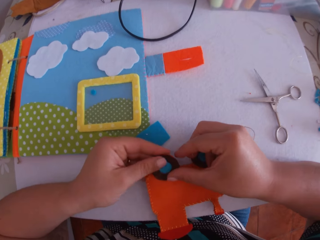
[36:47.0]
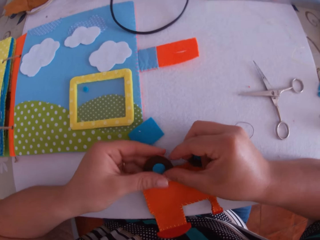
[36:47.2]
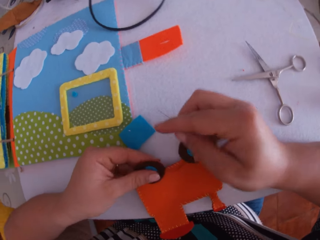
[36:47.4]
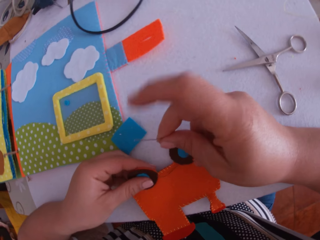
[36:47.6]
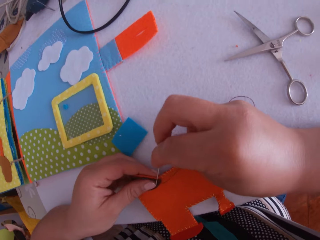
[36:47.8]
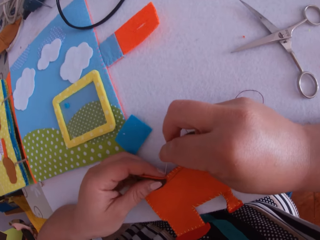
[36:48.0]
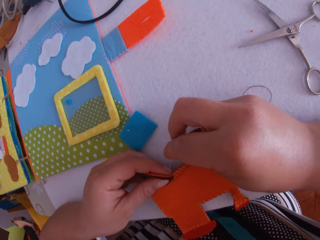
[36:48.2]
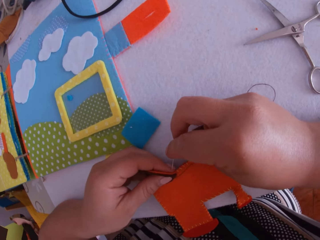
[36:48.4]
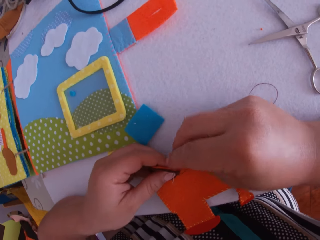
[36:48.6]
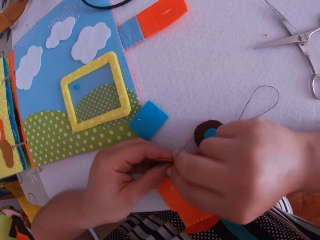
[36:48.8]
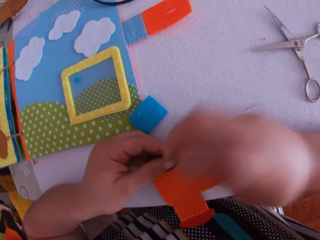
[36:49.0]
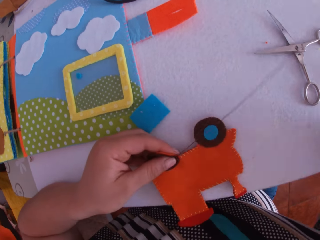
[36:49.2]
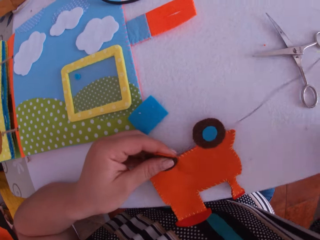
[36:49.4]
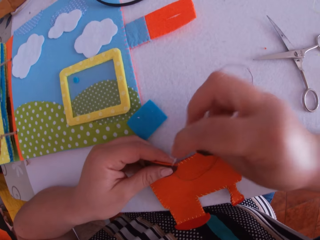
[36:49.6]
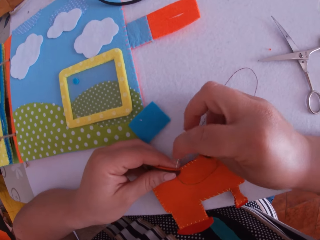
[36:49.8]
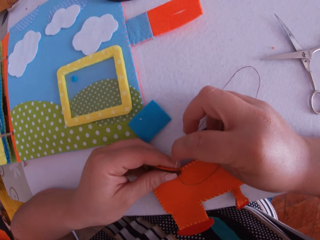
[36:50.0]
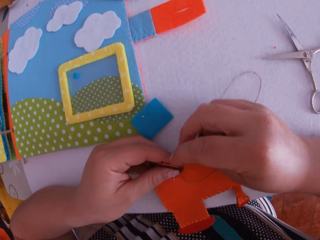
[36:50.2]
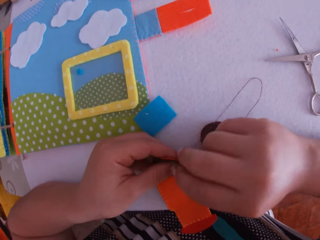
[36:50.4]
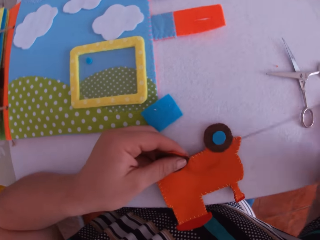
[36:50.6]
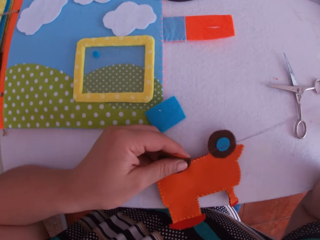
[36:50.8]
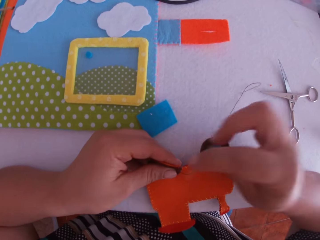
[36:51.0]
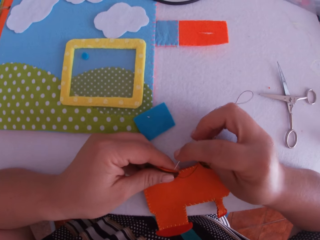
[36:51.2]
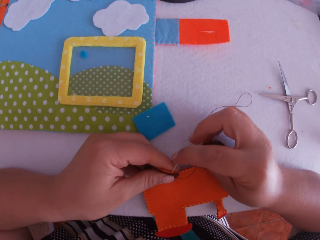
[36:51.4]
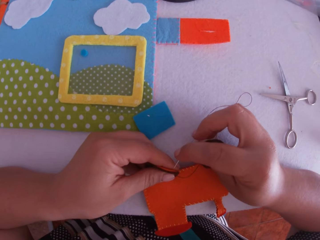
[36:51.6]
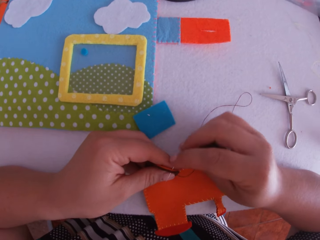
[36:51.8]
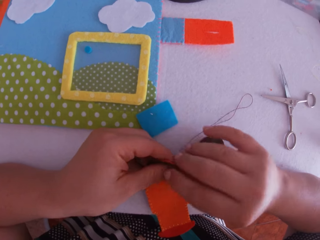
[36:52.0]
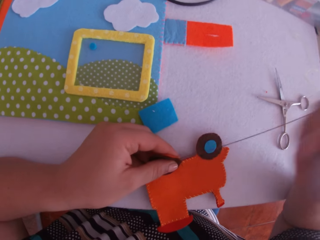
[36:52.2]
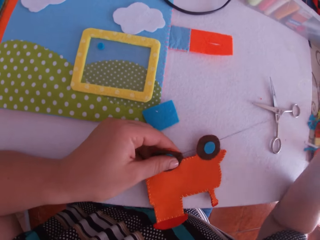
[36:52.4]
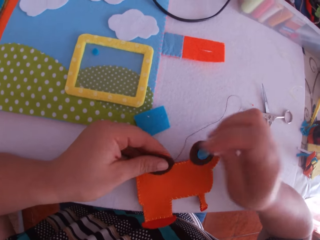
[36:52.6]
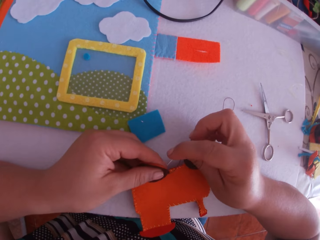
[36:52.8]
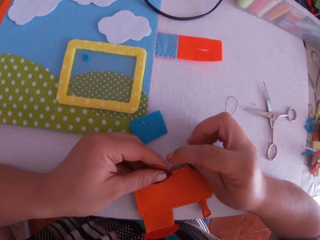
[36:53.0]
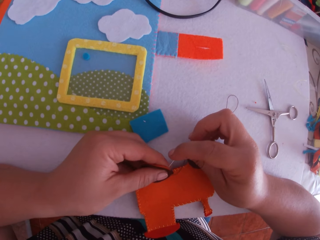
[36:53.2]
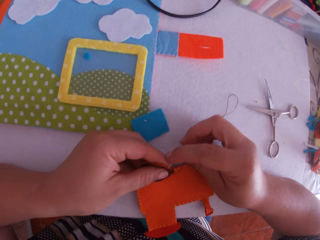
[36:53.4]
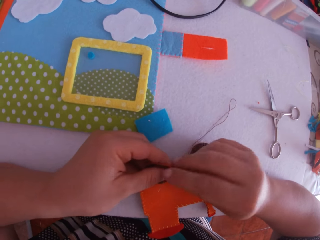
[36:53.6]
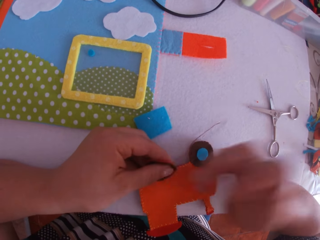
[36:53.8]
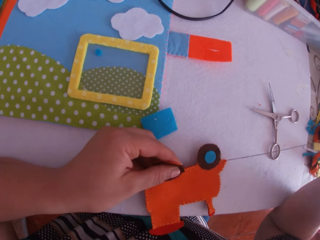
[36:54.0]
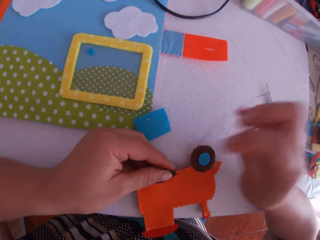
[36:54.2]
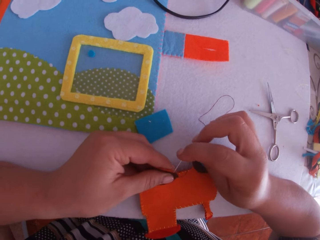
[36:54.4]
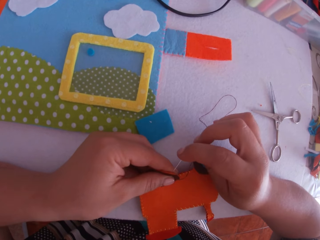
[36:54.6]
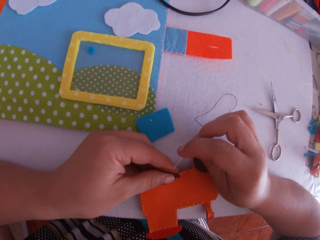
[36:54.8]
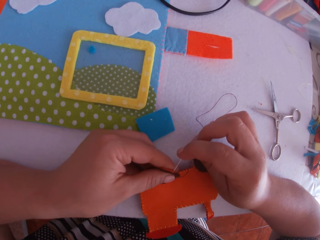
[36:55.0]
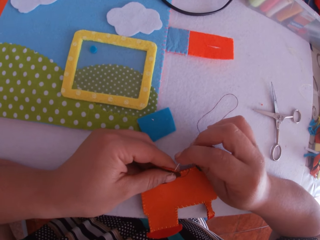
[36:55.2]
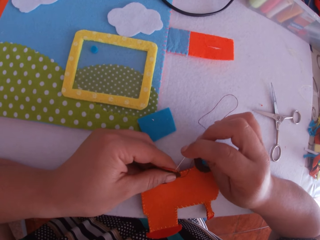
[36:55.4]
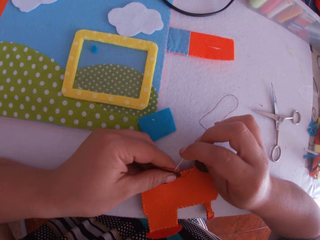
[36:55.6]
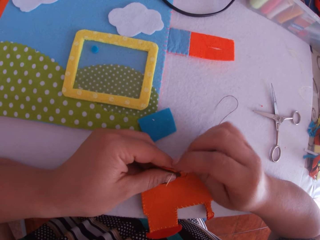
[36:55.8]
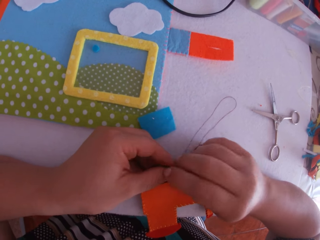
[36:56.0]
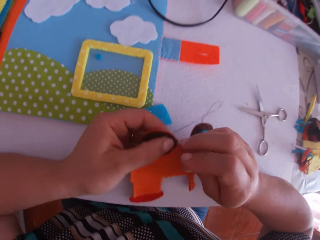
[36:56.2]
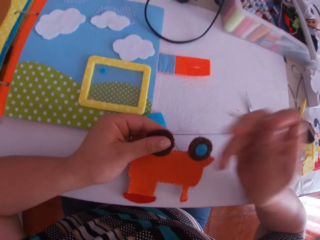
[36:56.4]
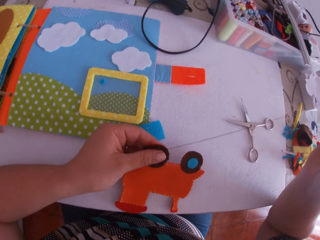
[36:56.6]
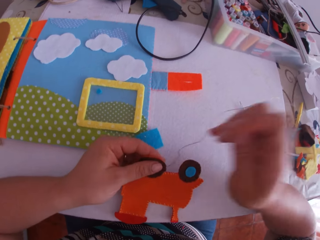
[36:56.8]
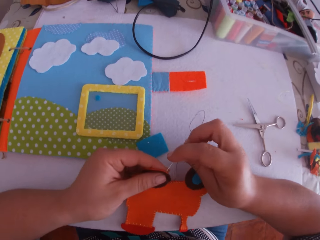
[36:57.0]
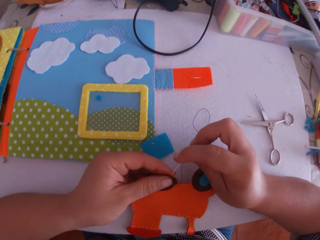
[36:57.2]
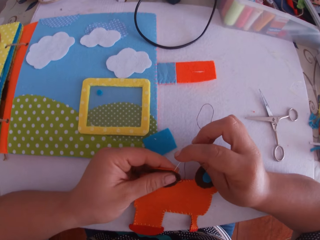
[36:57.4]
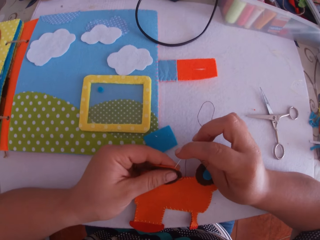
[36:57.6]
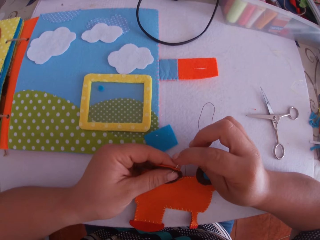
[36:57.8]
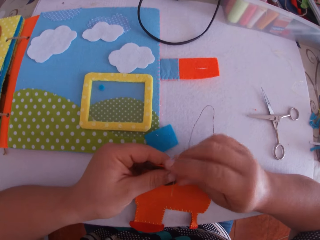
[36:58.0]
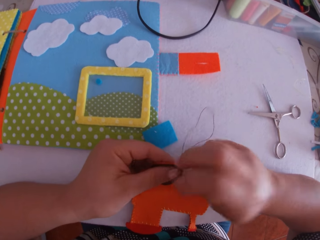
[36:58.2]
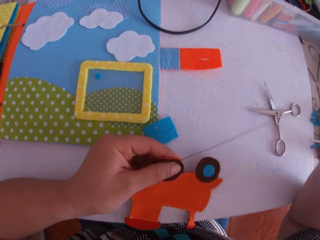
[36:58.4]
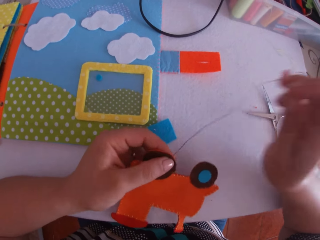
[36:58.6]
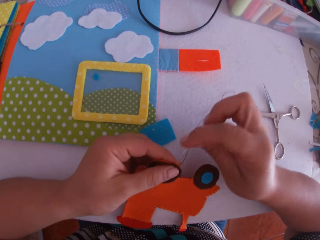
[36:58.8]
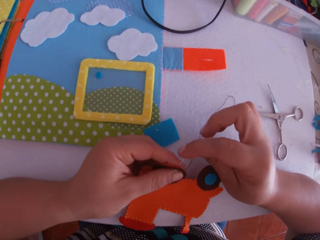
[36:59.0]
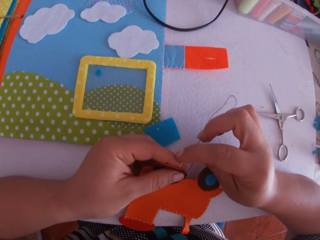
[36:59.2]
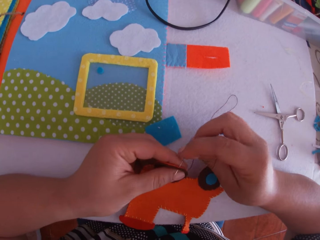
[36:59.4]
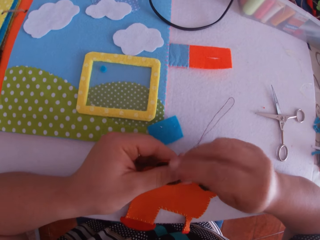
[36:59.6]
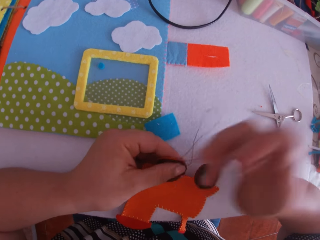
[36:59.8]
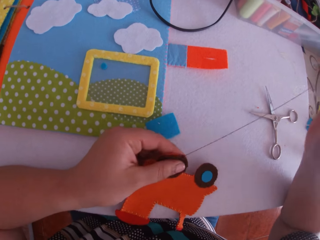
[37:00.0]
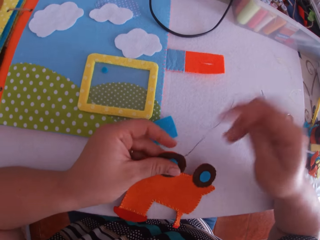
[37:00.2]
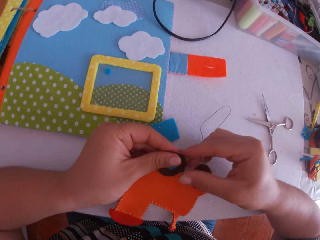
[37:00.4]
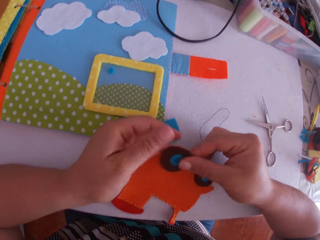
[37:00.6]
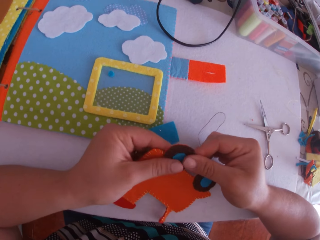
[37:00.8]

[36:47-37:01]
The camera wearer holds the craft toy on the table. He sews a craft cloth on the craft toy with a needle in his right hand. He pulls the thread. He sews the craft cloth on the craft toy with the needle. He pulls the thread. He sews the craft cloth on the craft toy with the needle. He pulls the thread. He sews the craft cloth on the craft toy with the needle. He pulls the thread. He sews the craft cloth on the craft toy with the needle. He pulls the thread. He sews the craft cloth on the craft toy with the needle. He pulls the thread. He sews the craft cloth on the craft toy with the needle. He pulls the thread.

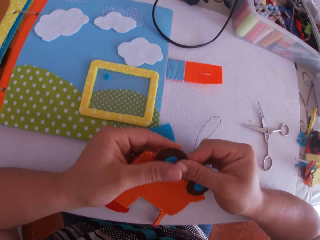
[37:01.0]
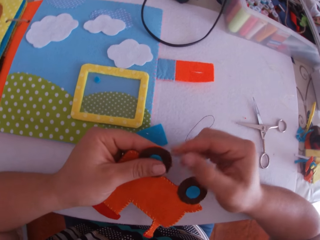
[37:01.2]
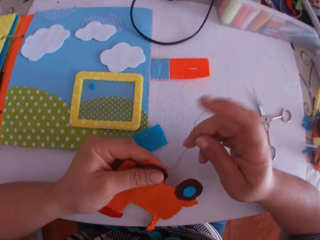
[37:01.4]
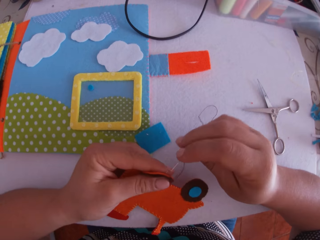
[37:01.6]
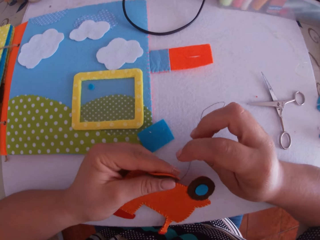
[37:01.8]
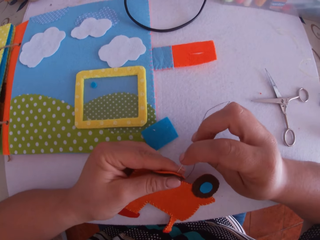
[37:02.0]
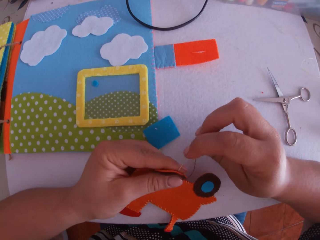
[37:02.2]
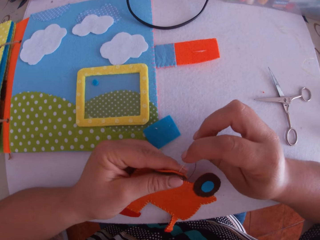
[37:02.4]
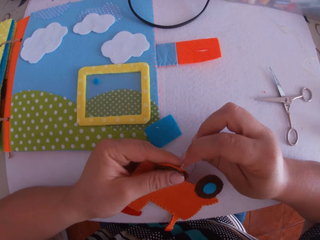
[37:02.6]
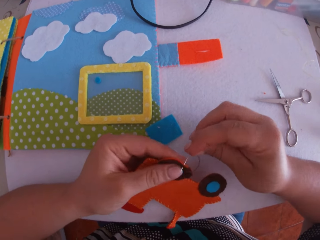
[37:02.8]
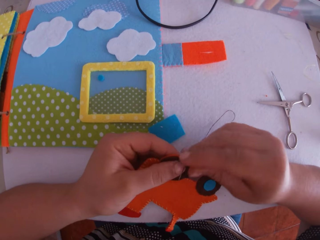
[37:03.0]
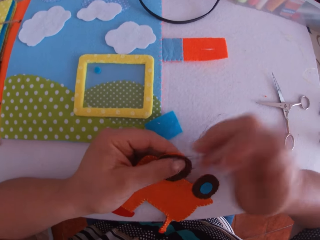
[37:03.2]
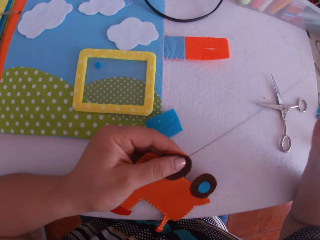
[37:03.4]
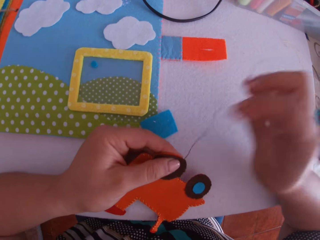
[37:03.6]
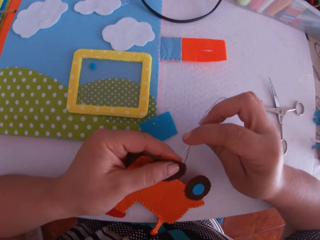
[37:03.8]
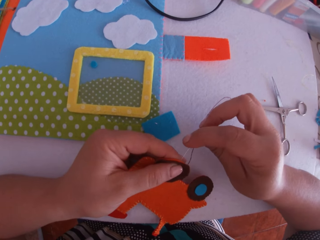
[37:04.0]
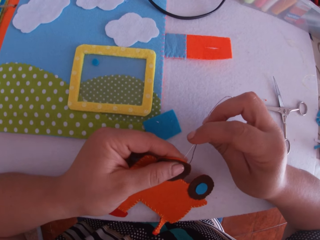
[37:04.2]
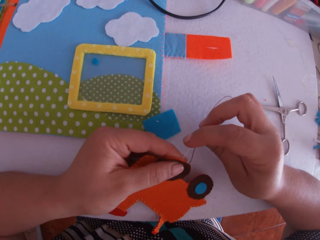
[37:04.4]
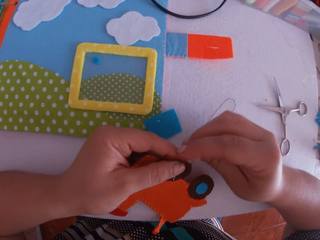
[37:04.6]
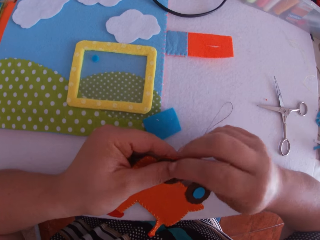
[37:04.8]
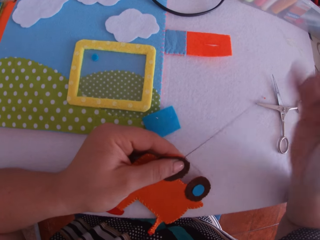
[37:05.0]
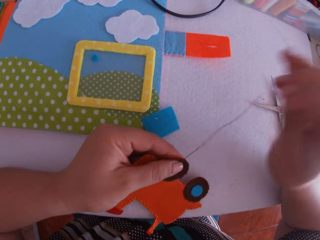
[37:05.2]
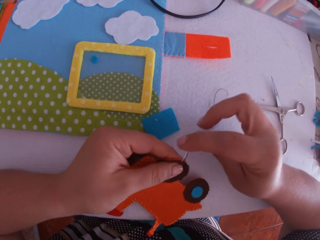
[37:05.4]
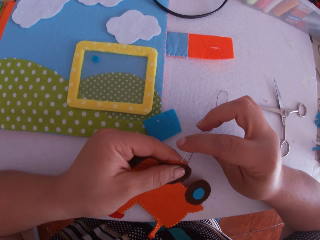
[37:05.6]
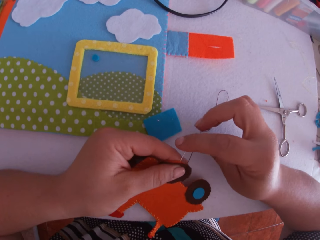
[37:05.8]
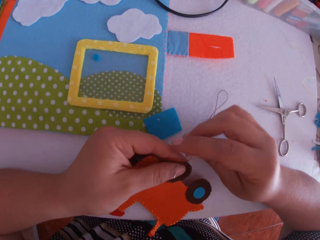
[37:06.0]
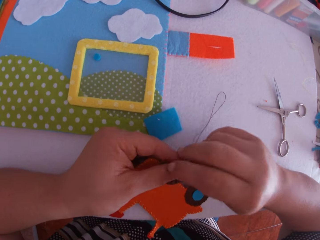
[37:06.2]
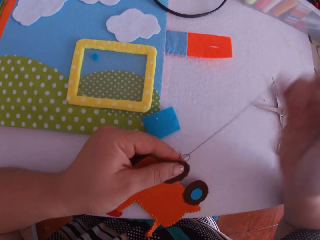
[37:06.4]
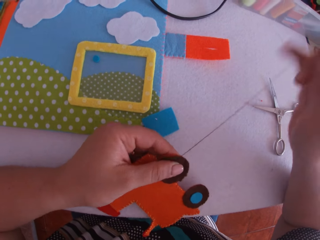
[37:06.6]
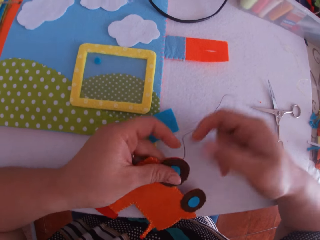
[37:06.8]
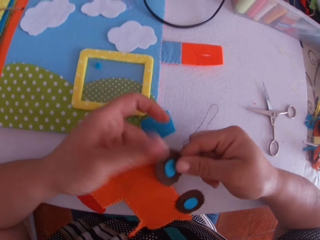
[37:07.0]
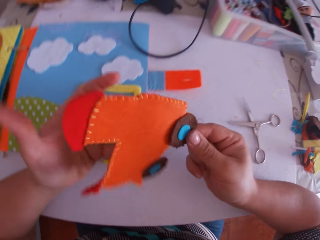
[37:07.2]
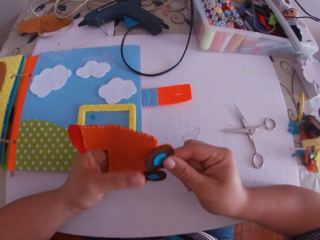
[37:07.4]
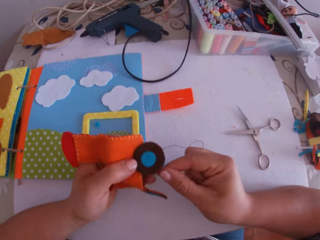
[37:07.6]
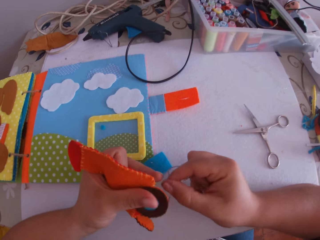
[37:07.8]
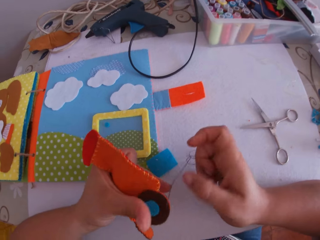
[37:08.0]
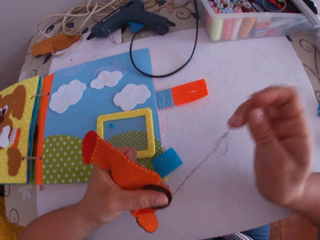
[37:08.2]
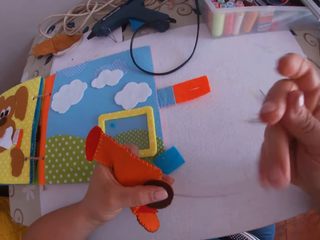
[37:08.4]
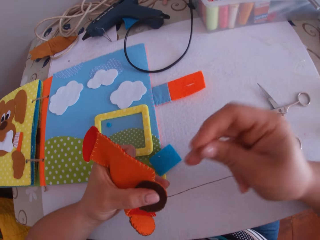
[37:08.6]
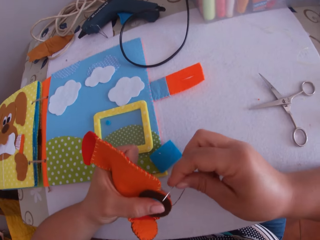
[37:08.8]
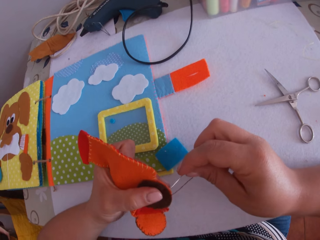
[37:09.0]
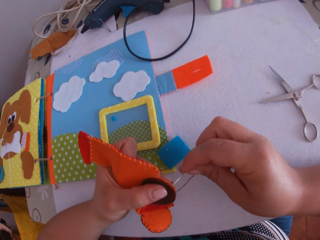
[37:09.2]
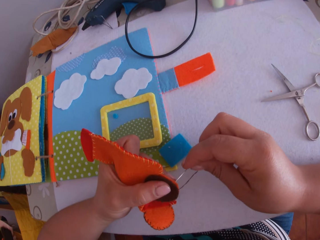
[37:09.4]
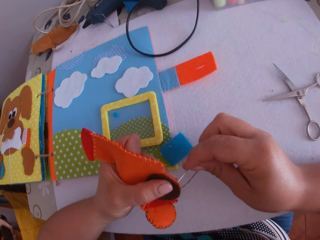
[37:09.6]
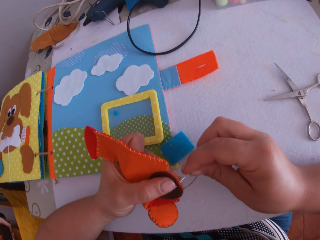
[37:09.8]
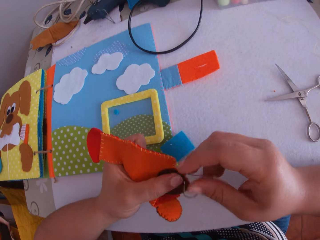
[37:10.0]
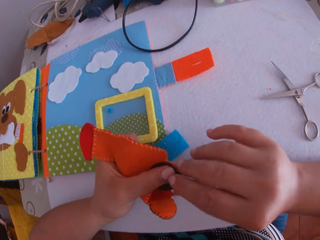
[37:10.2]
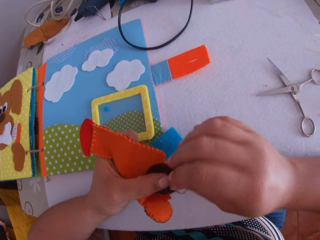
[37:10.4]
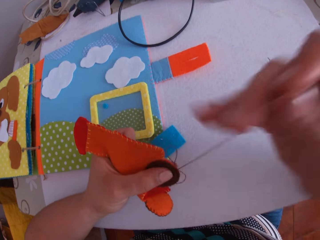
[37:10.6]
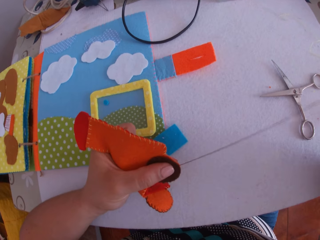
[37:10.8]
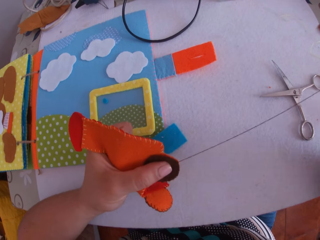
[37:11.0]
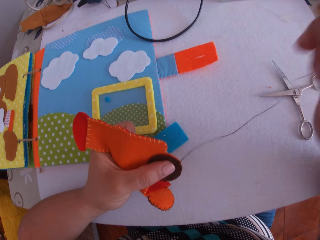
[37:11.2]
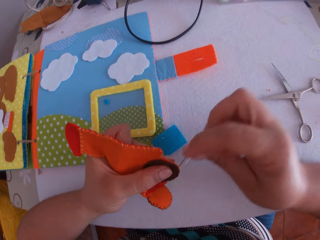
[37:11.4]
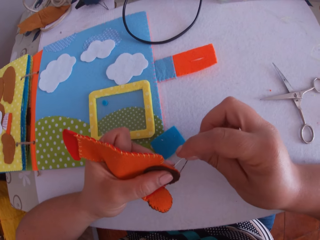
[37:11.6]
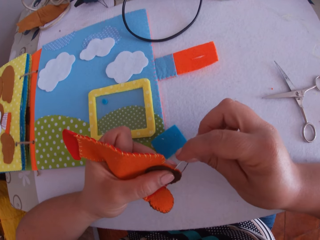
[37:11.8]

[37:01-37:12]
The camera wearer adjusts the crafted fabric or craft toy with both hands. He wipes the craft toy with a finger. He sews a craft cloth on the craft toy with a needle in his right hand. He pulls the thread. He sews the craft cloth on the craft toy with the needle. He pulls the thread. He sews the craft cloth on the craft toy with the needle. He pulls the thread. He turns the craft toy. He adjusts the crafted fabric with both hands. He moves a hand. He sews the craft cloth on the craft toy with the needle in his right hand. He pulls the thread.
